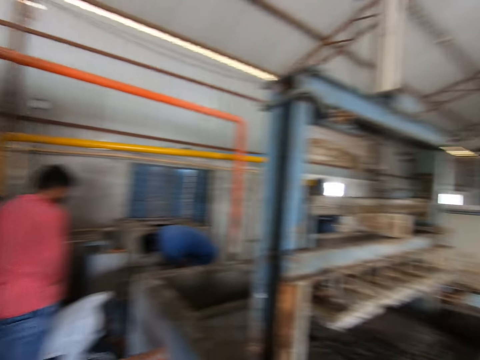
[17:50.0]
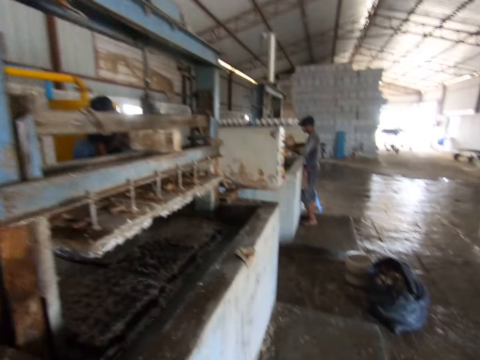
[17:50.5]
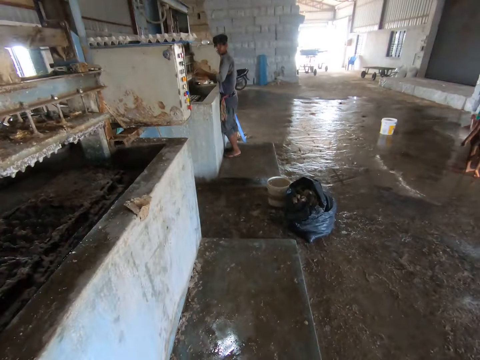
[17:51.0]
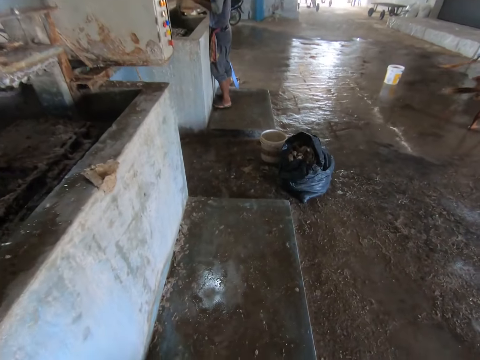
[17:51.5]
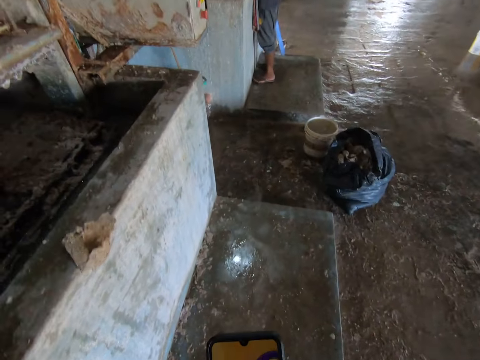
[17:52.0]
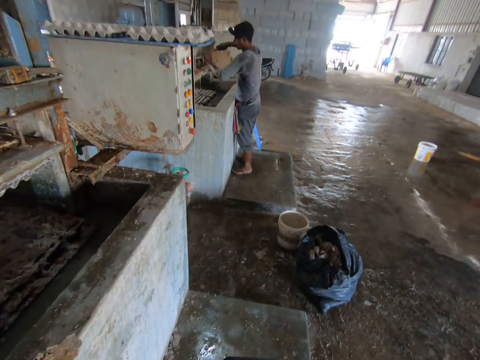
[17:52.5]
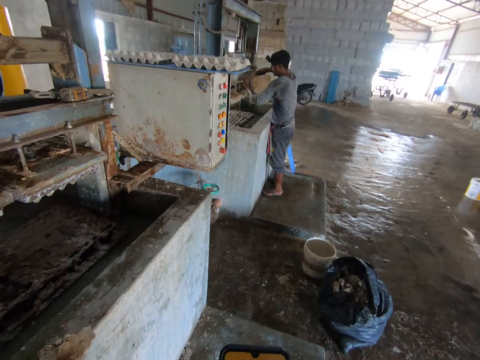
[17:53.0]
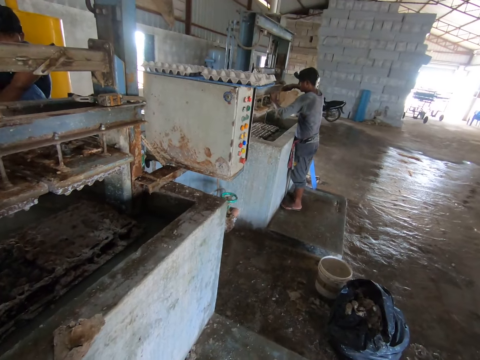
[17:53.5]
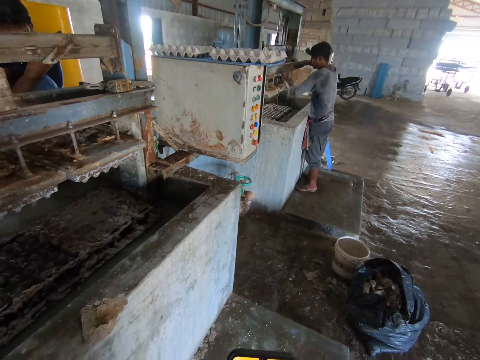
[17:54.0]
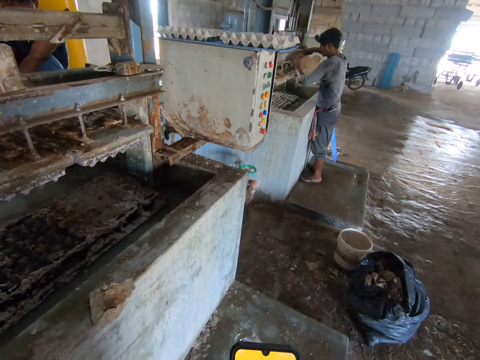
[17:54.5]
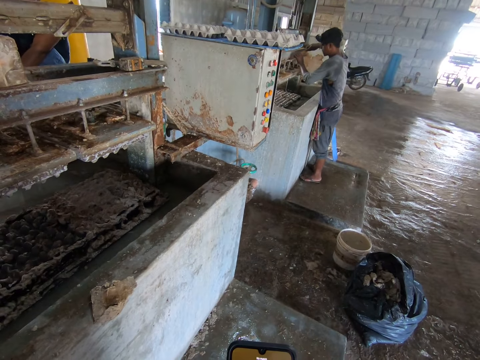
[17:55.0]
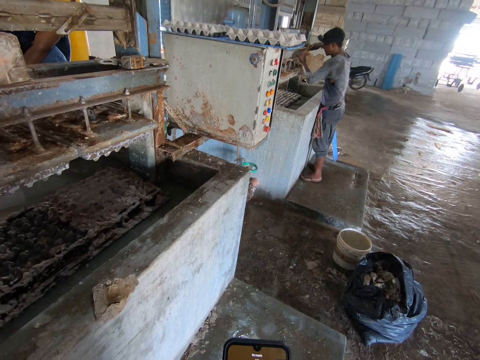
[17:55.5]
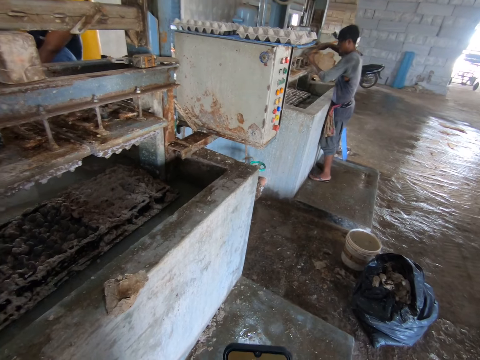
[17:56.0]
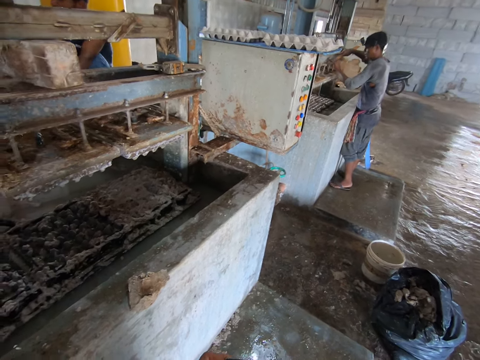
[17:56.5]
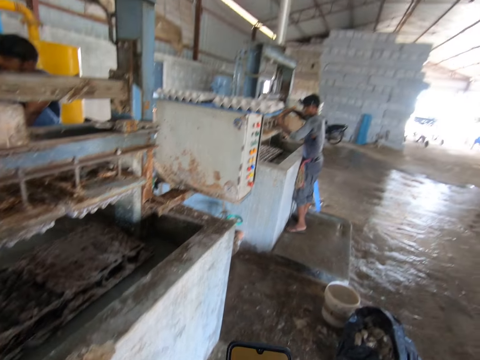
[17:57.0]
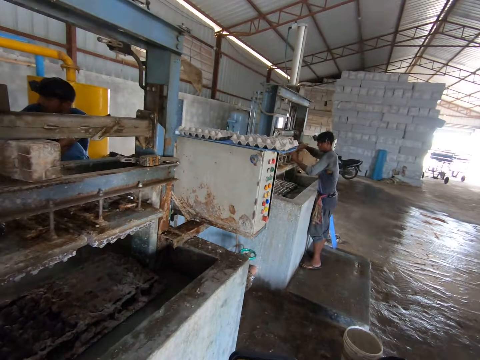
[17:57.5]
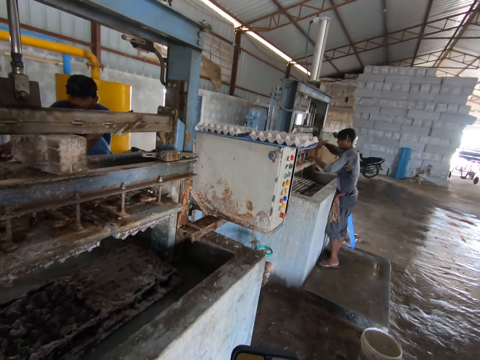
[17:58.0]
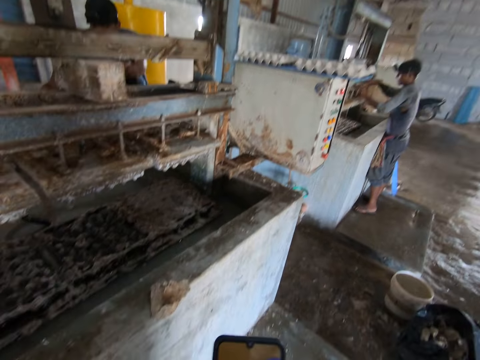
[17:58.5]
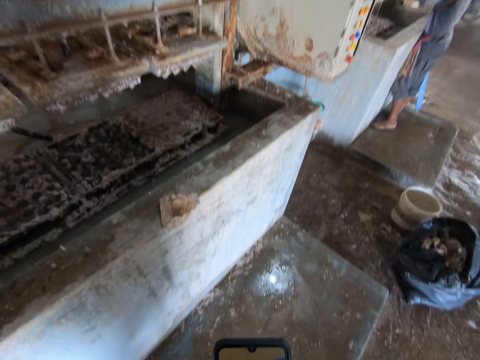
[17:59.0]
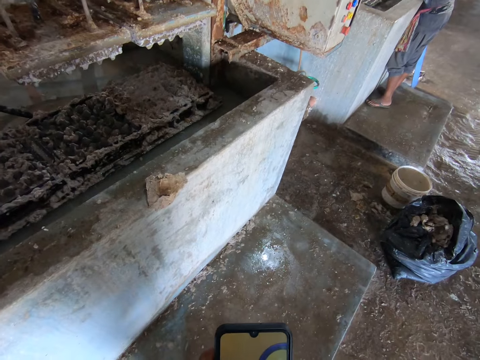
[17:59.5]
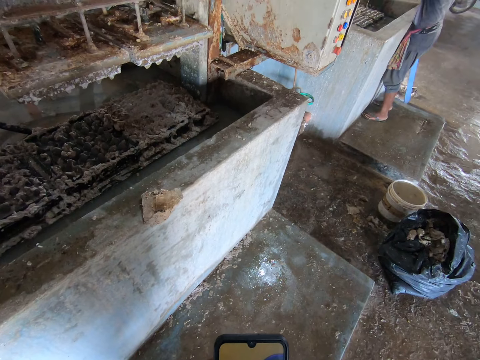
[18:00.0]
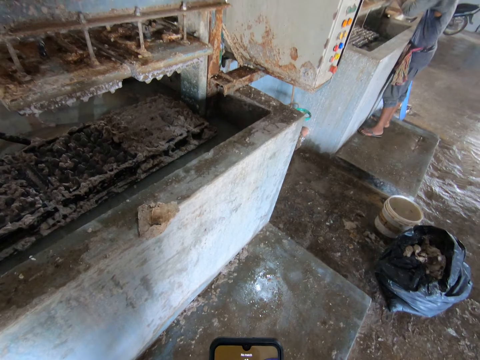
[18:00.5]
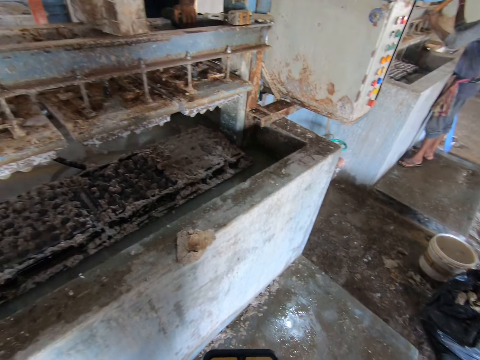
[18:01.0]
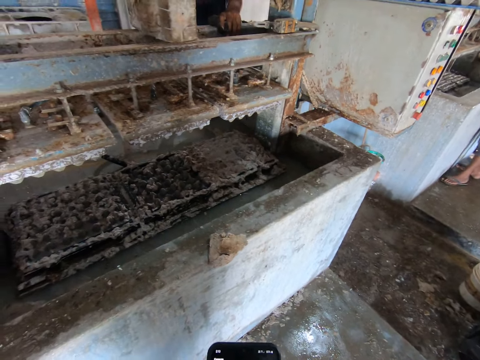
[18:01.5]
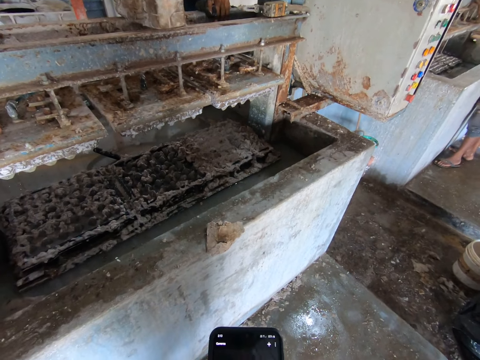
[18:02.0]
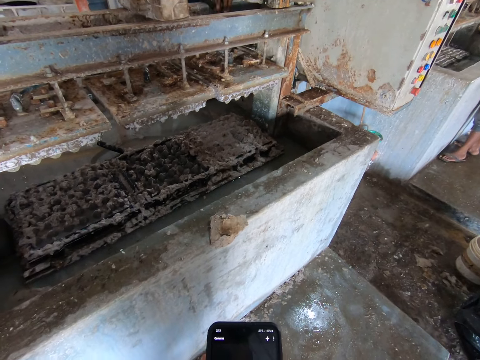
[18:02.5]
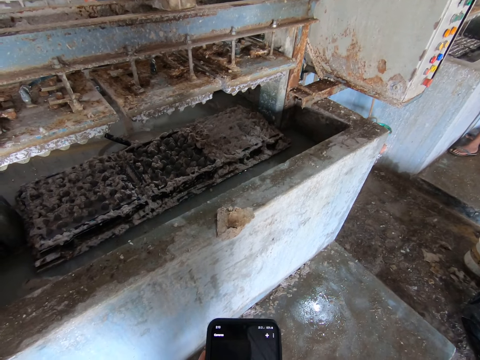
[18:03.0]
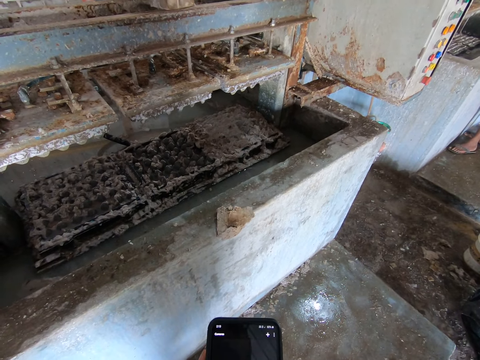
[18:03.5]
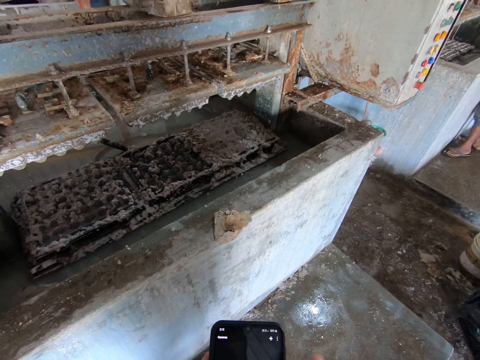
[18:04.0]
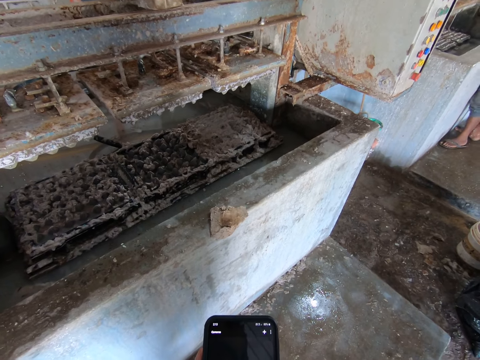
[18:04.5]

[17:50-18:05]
The camera wearer looks around. They walk on the floor. They use a phone. They look down. They use the phone. They operate the phone.

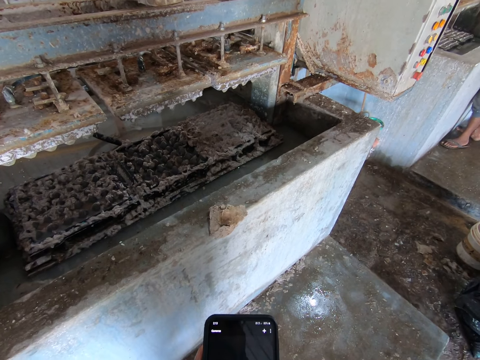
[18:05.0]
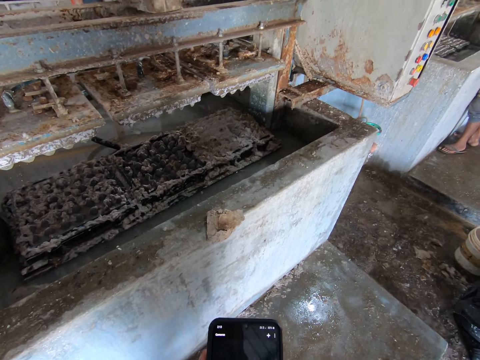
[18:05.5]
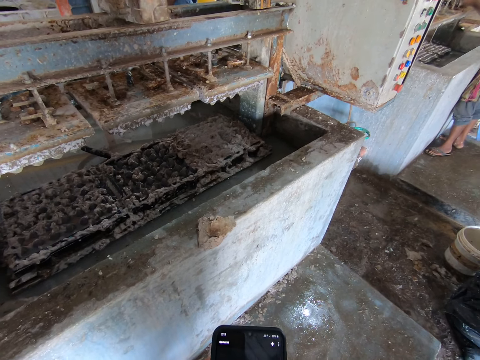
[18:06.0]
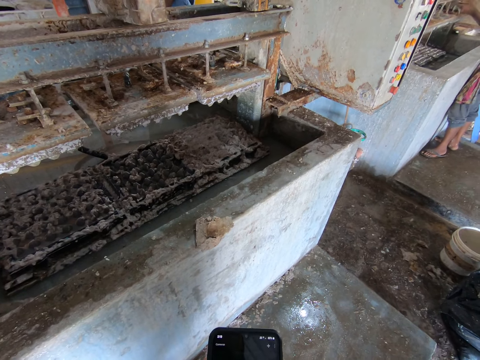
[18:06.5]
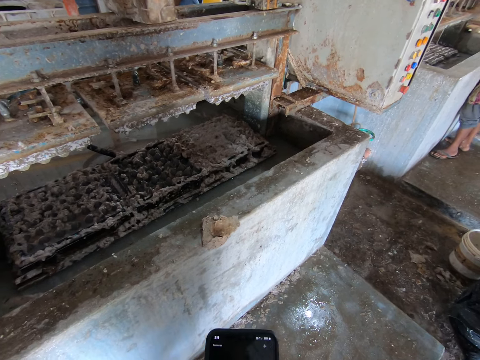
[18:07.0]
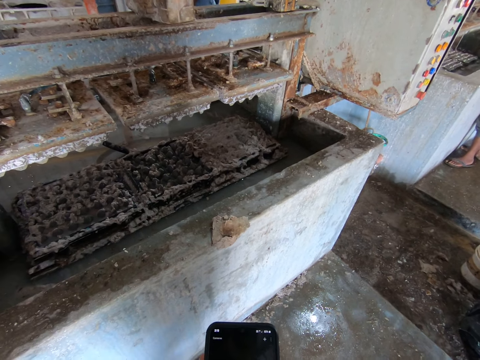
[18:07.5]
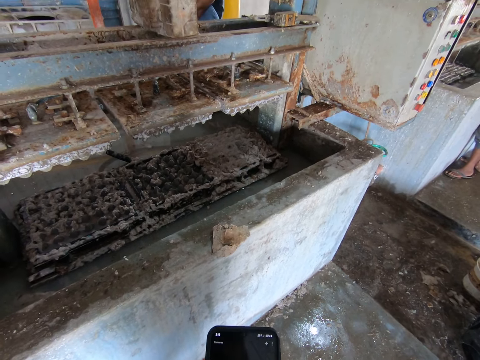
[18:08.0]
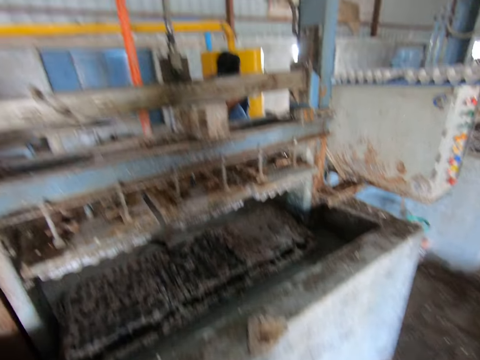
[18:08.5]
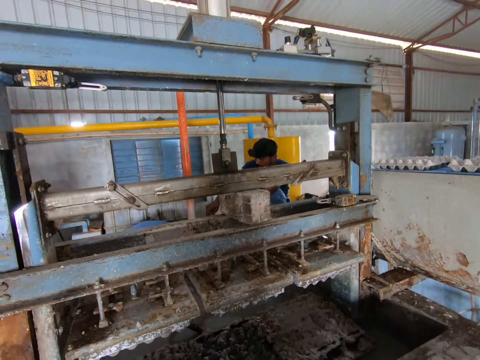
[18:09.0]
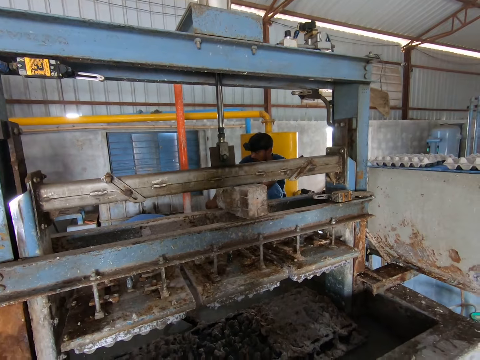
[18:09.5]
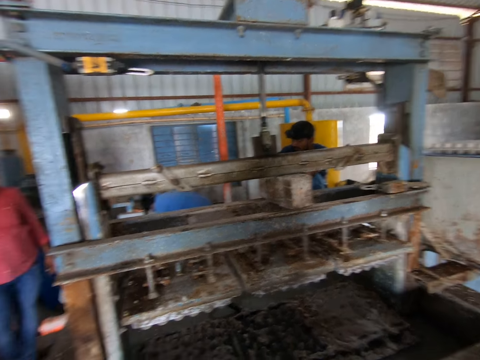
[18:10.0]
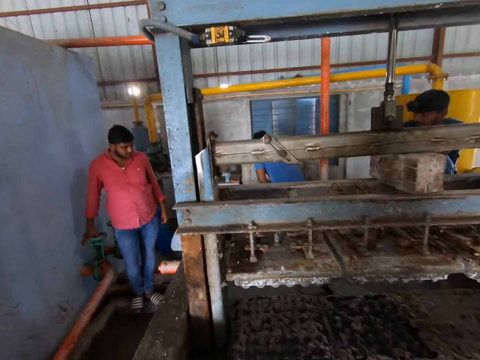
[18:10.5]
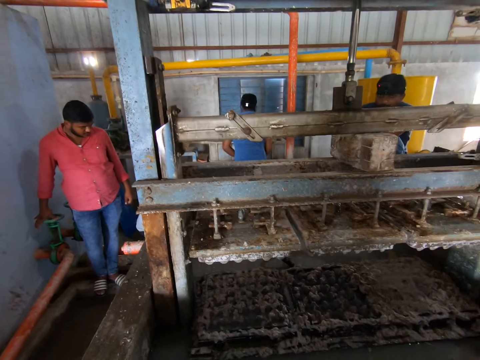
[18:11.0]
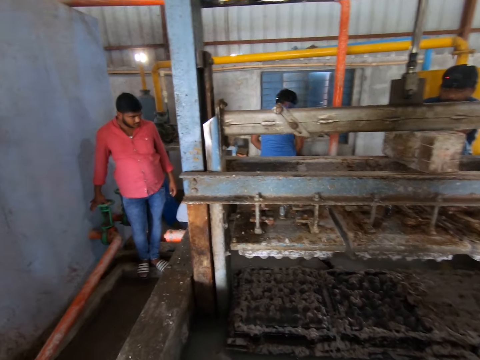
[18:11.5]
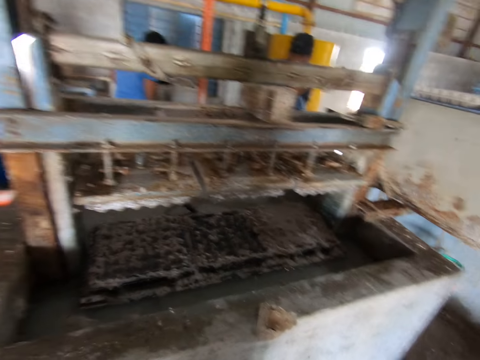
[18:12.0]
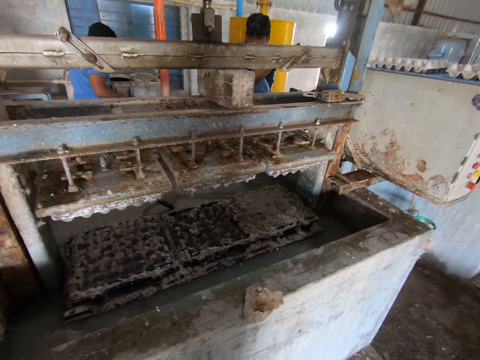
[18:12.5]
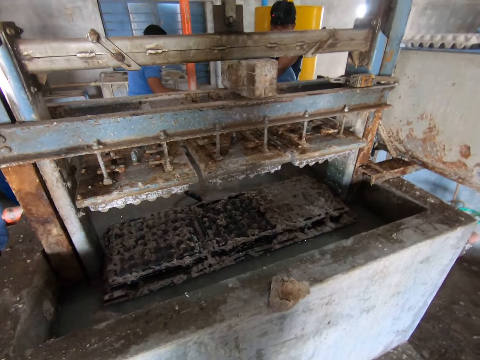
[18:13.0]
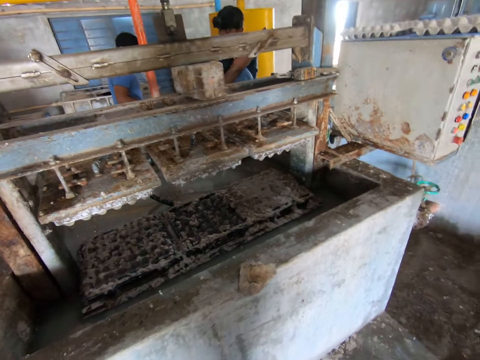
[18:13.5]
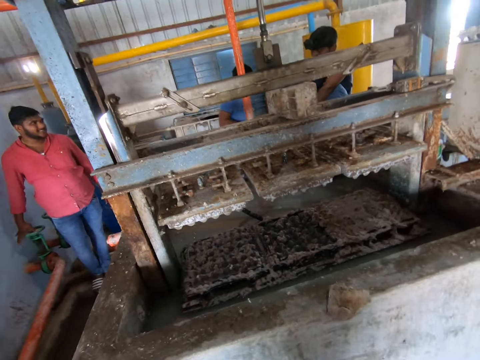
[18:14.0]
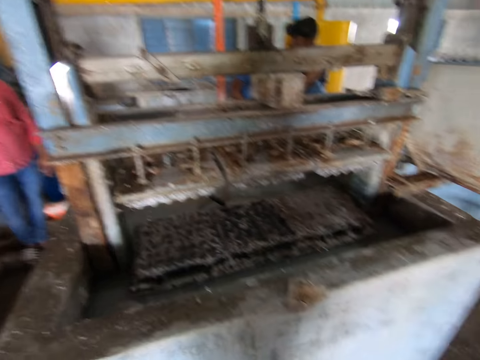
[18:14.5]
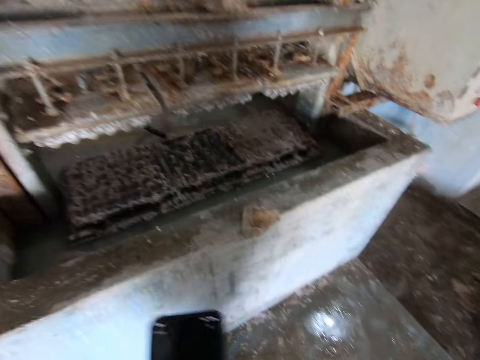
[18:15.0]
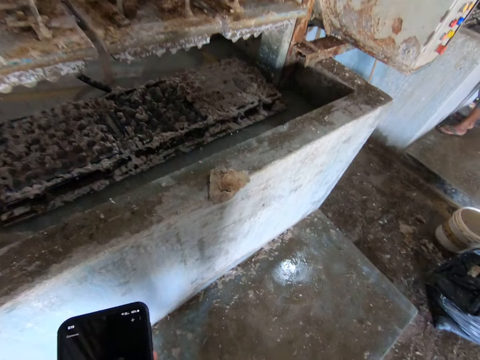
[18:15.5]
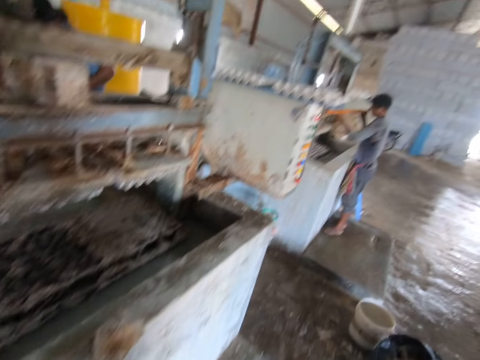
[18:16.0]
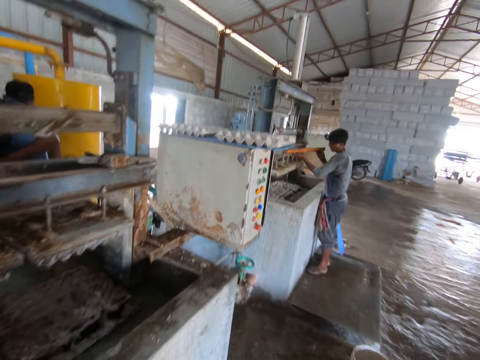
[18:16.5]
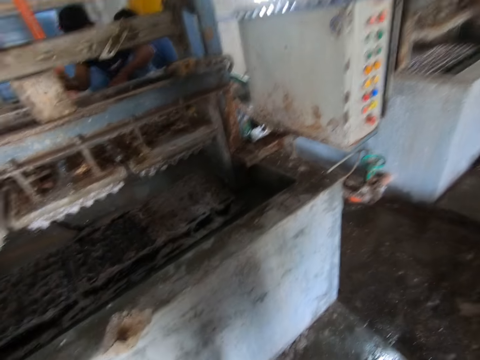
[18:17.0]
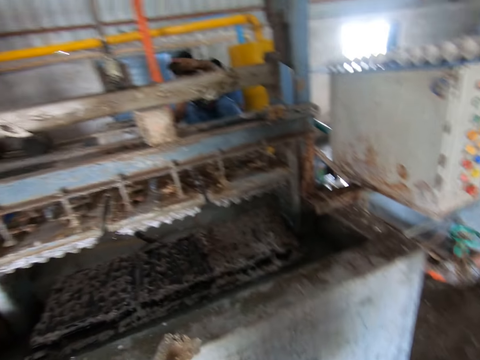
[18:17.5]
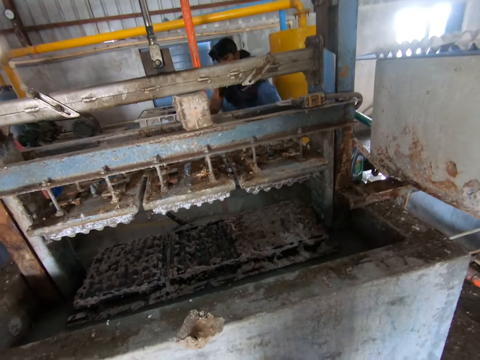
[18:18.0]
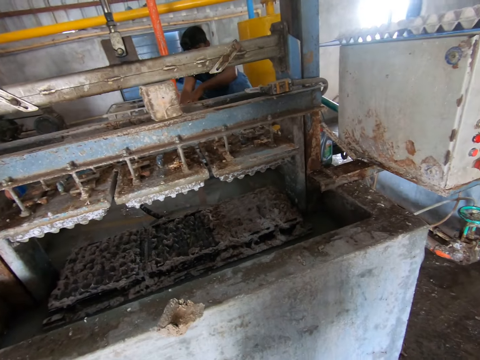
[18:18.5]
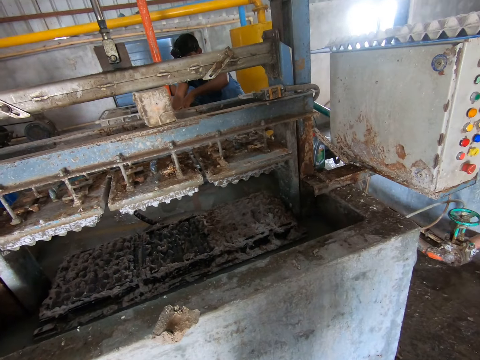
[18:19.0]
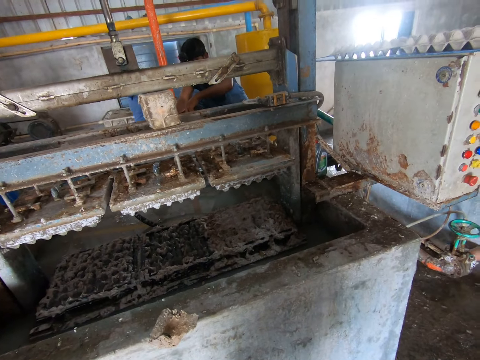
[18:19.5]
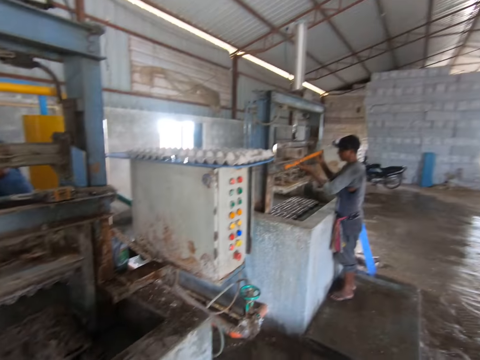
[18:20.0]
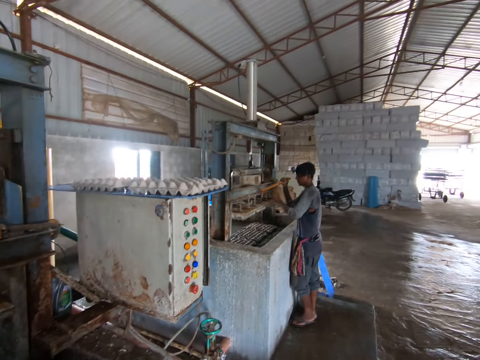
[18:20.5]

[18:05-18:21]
The camera wearer looks around the room. They walk on the floor.
